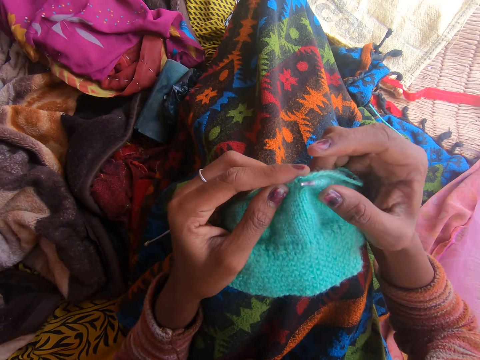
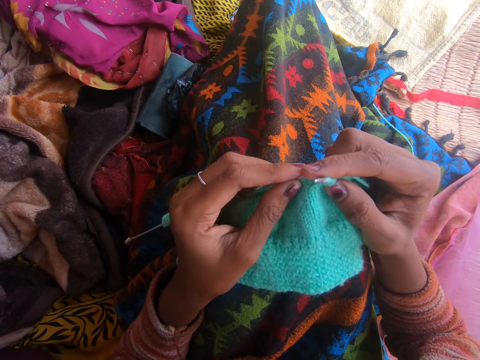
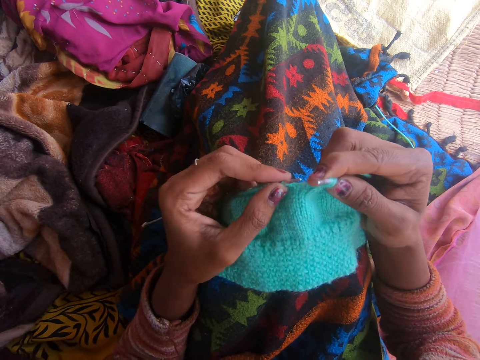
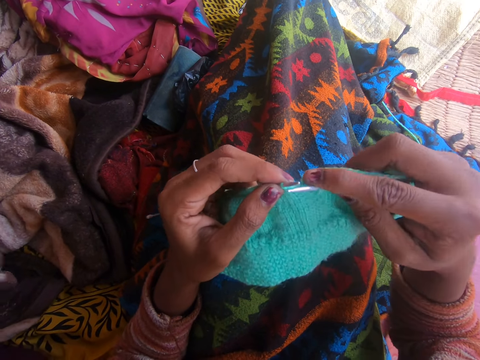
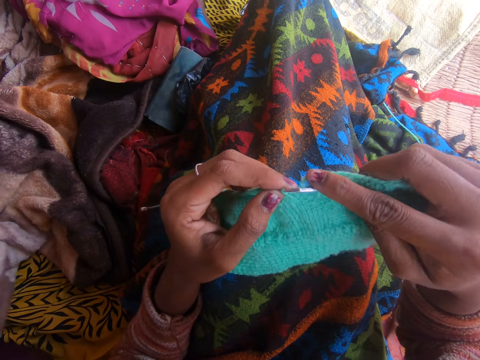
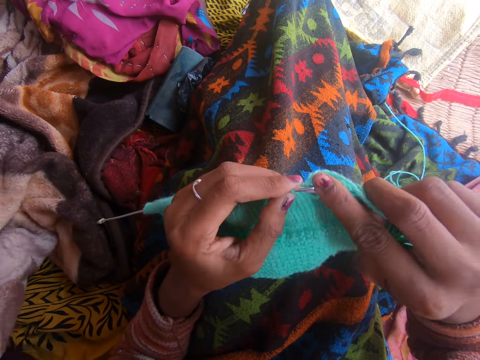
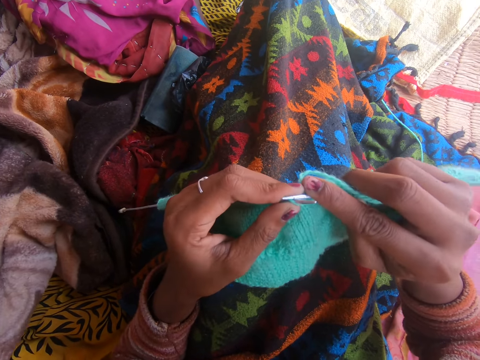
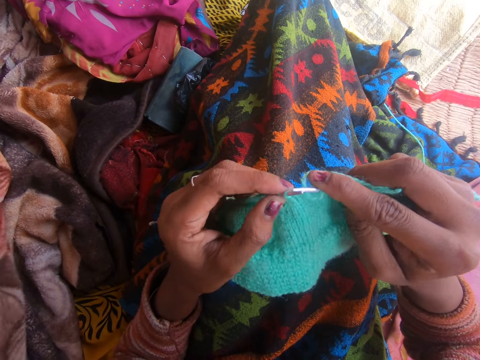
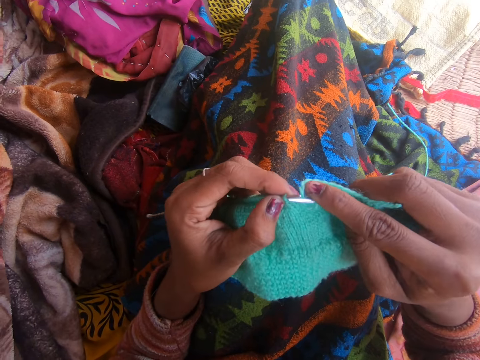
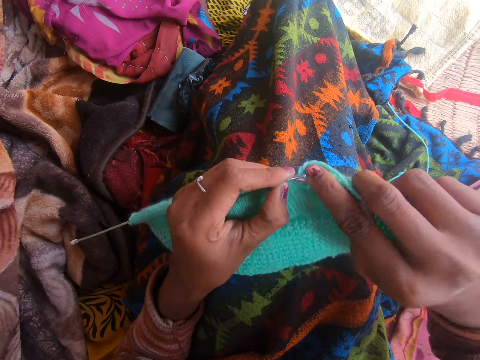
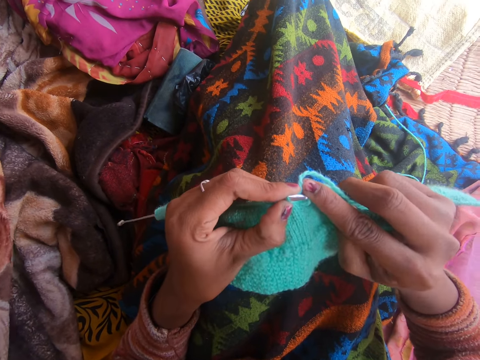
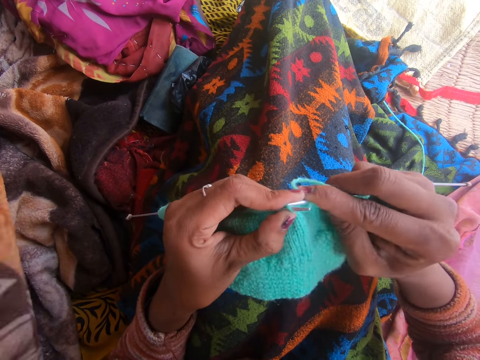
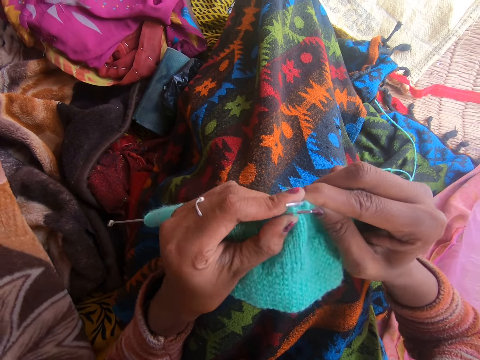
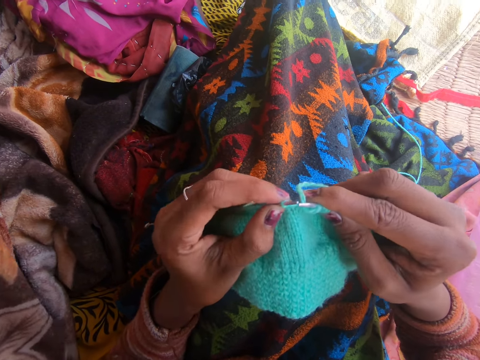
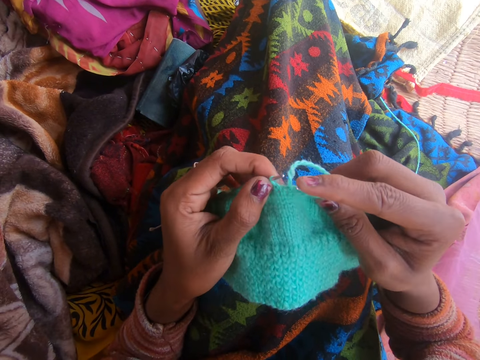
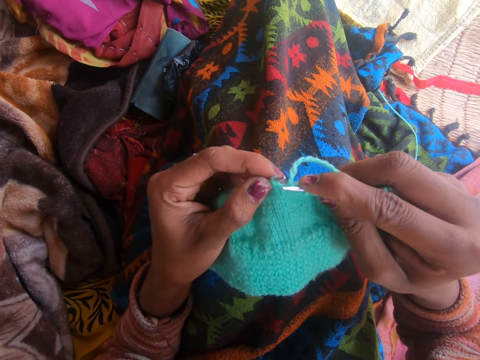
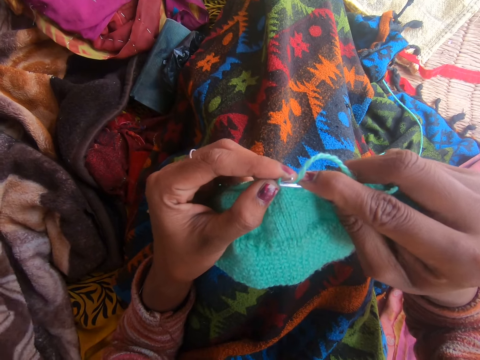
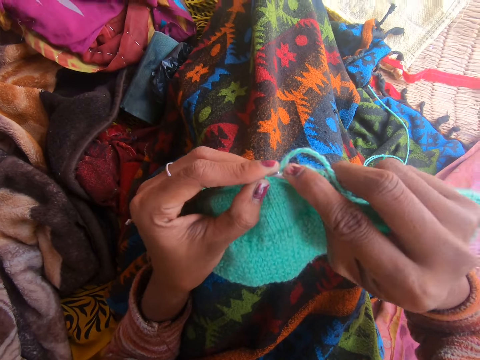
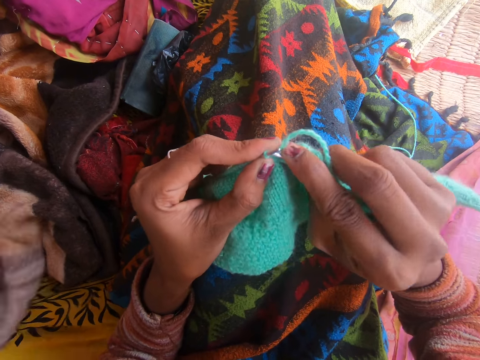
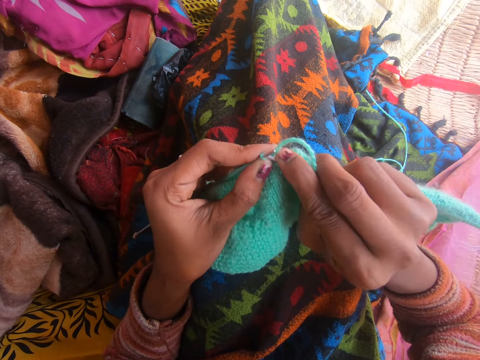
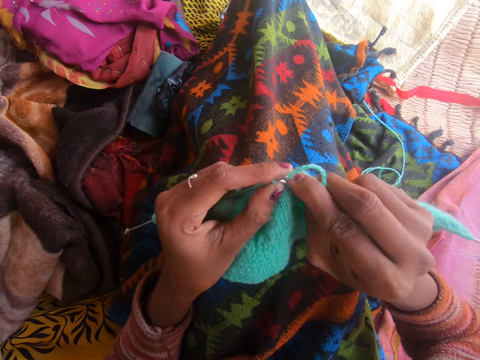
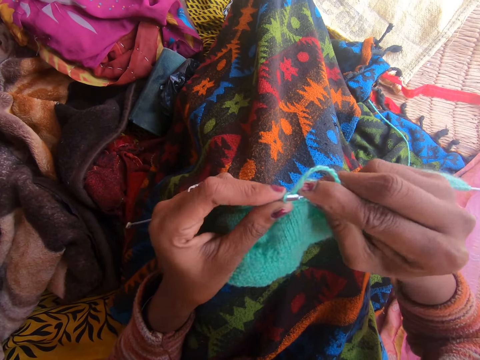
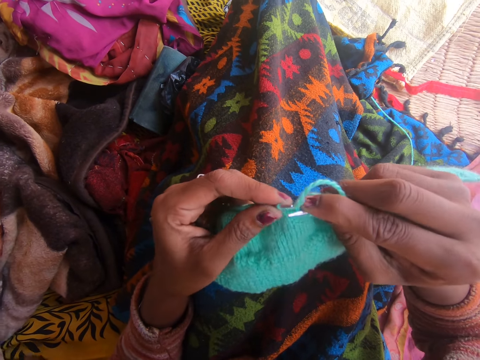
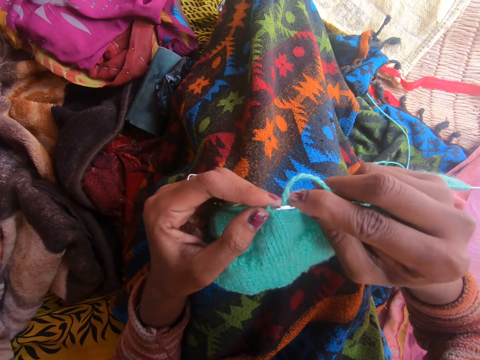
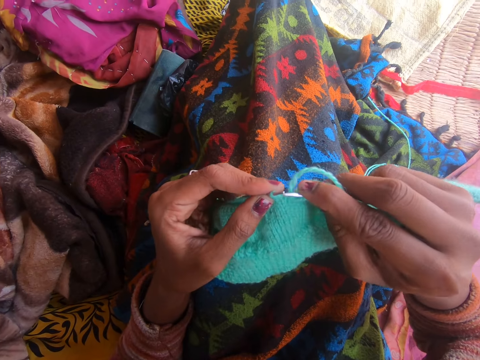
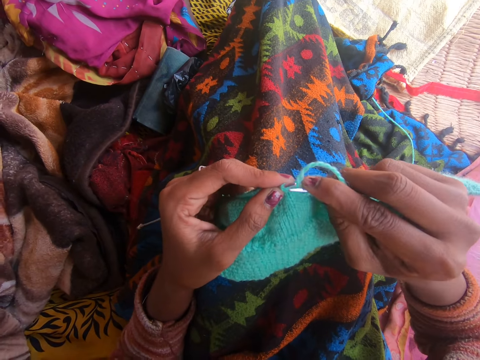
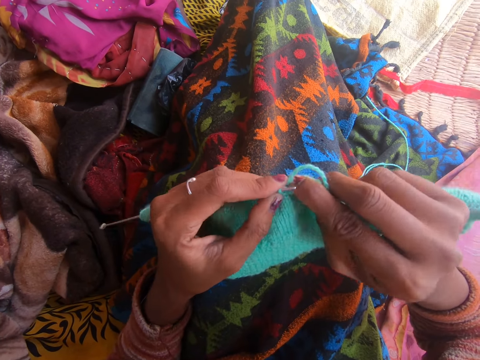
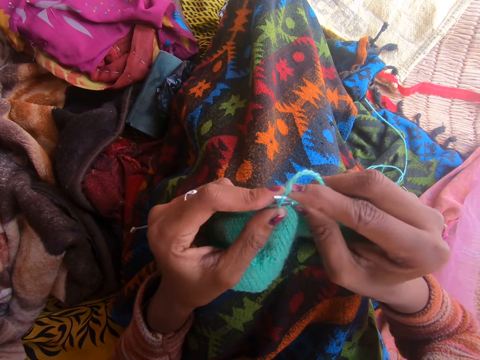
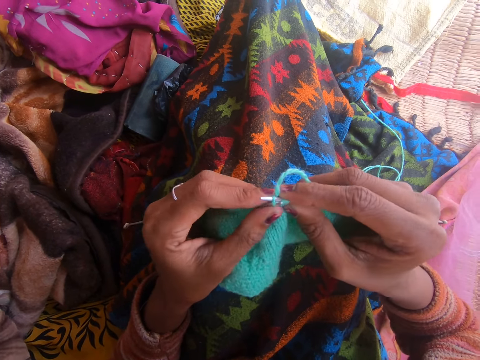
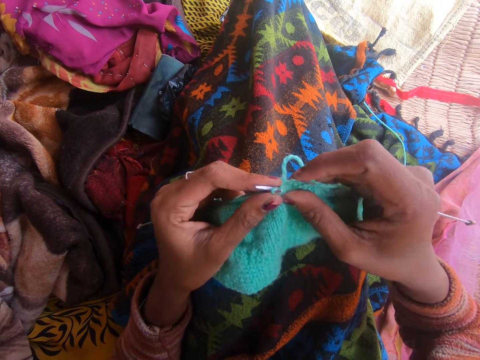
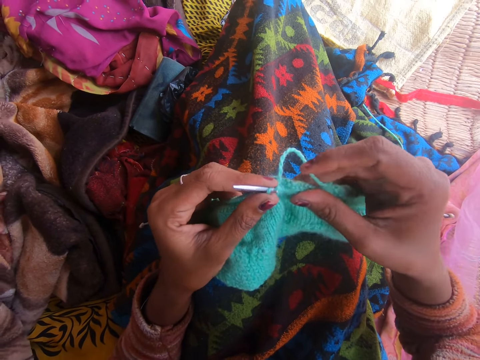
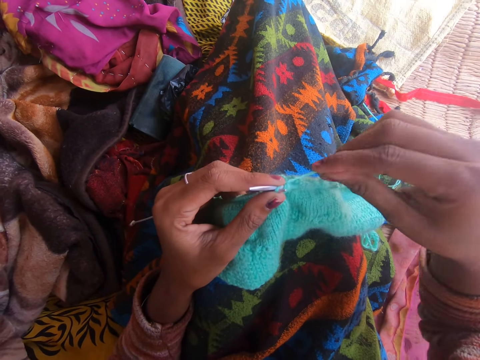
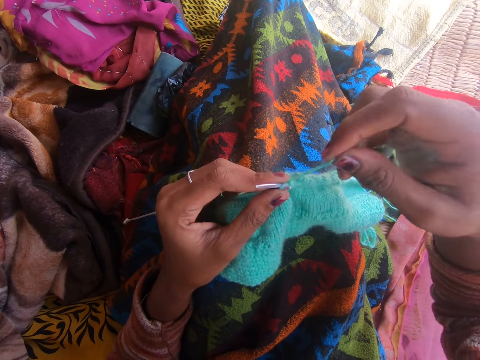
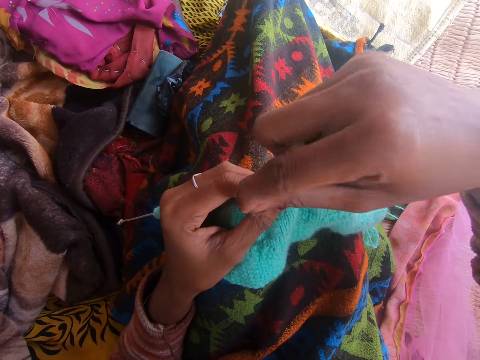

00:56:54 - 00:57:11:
The camera wearer talks to a person. The person talks to the camera wearer.

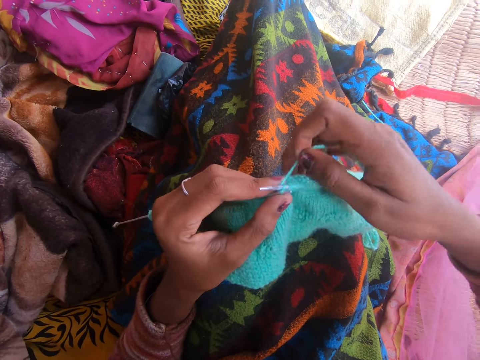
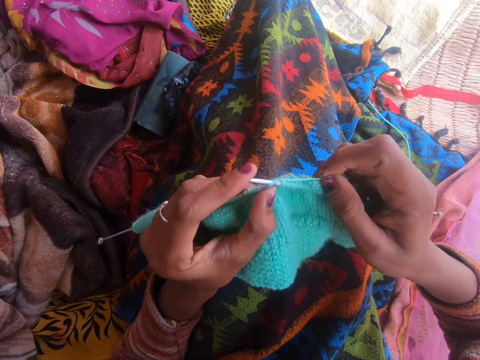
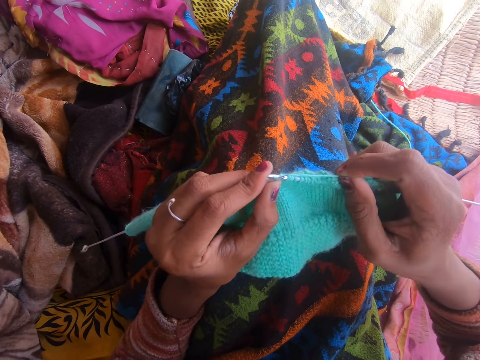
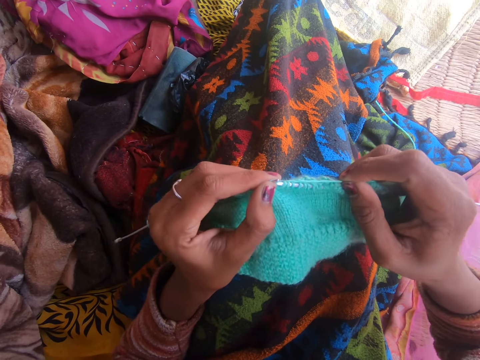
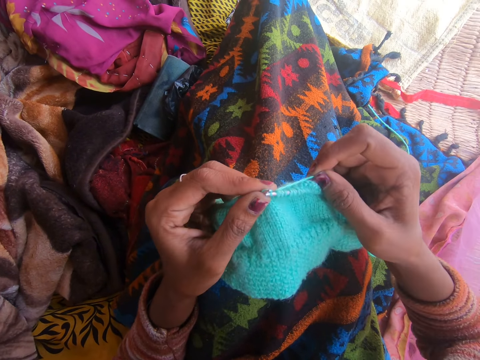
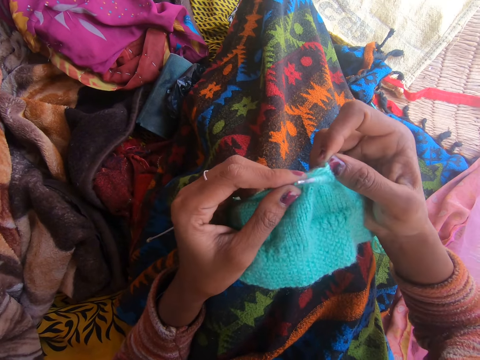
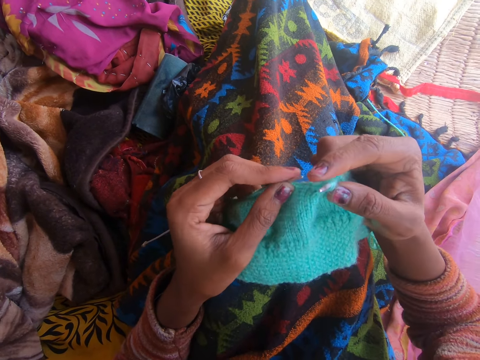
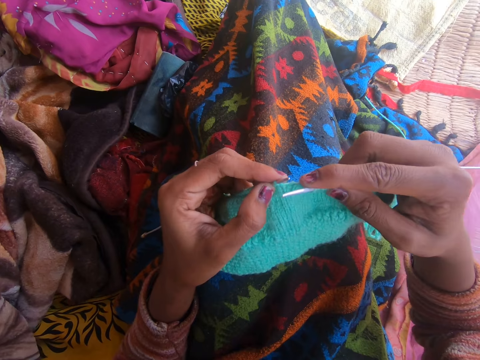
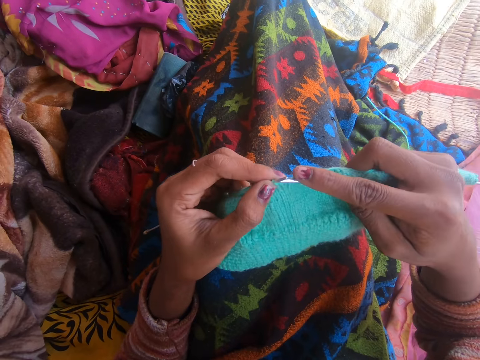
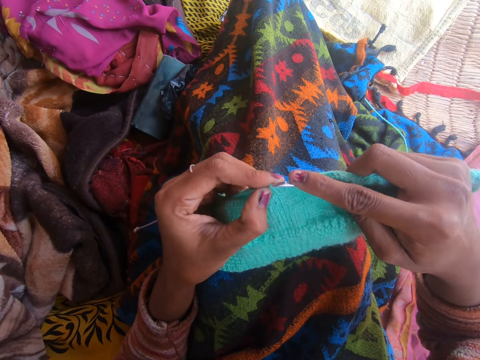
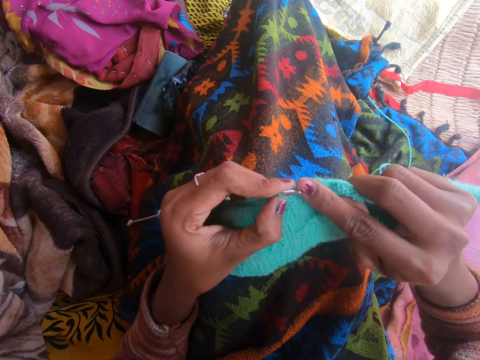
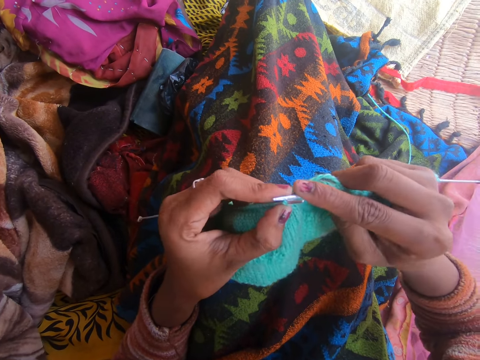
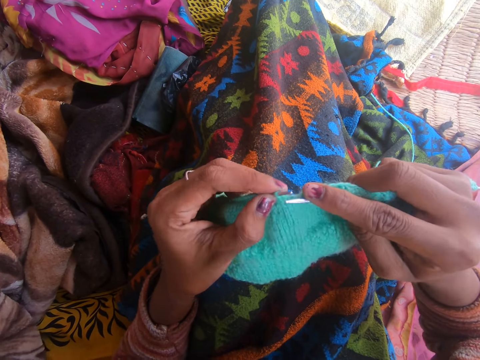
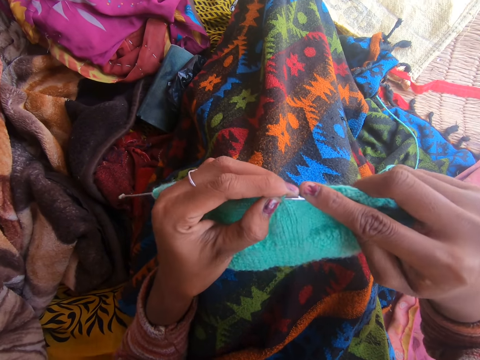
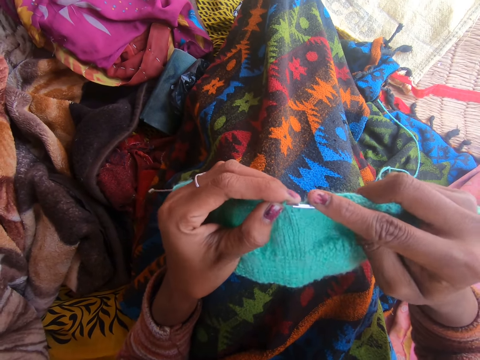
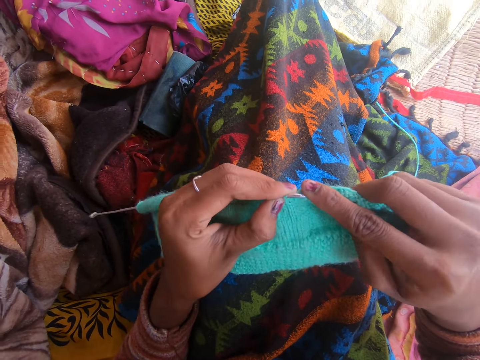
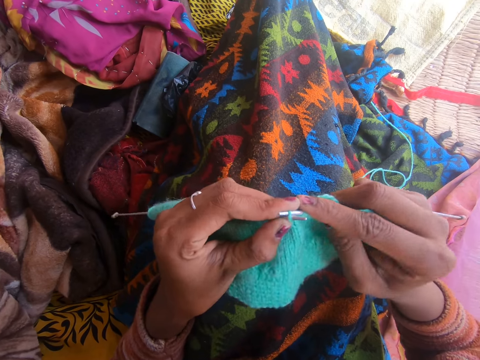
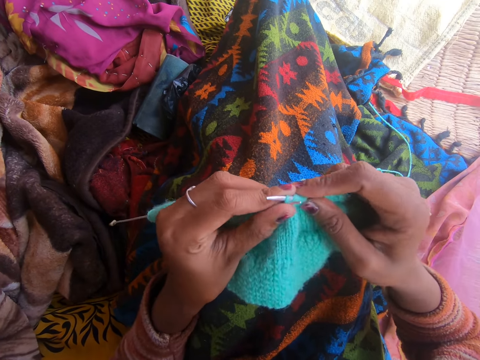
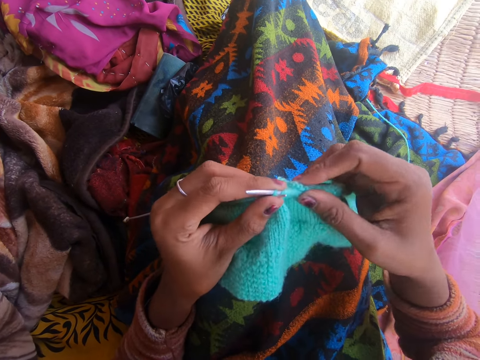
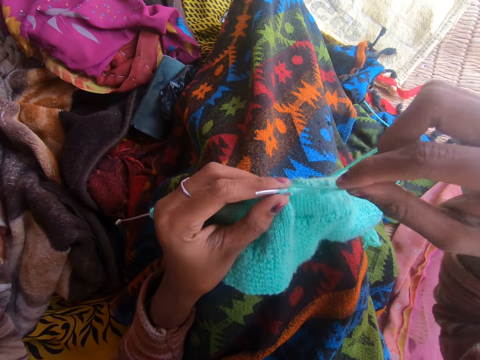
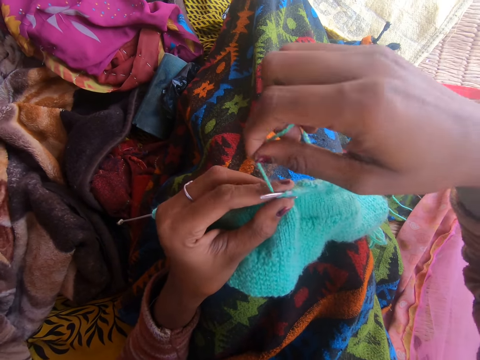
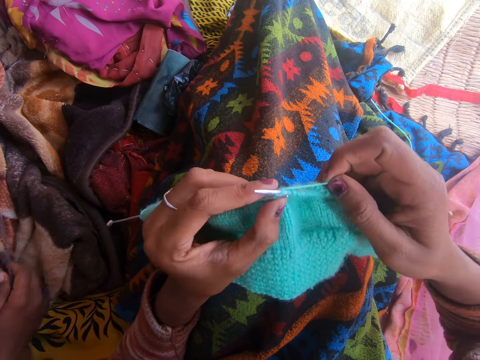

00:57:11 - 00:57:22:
The camera wearer talks to a person. The person talks to the camera wearer. The camera wearer talks to the person.
